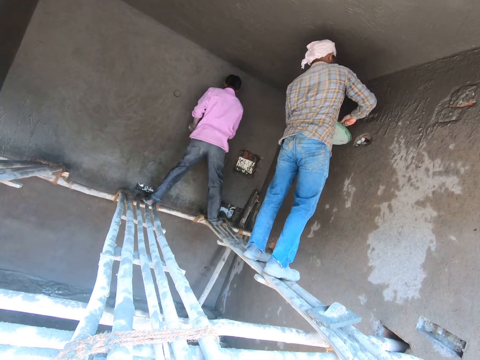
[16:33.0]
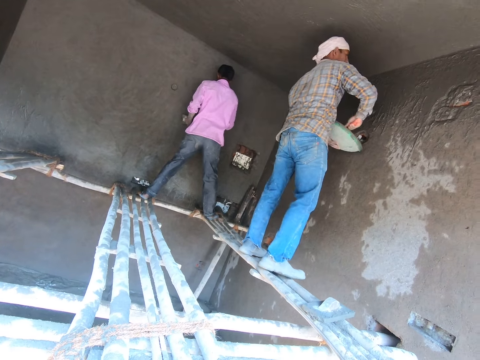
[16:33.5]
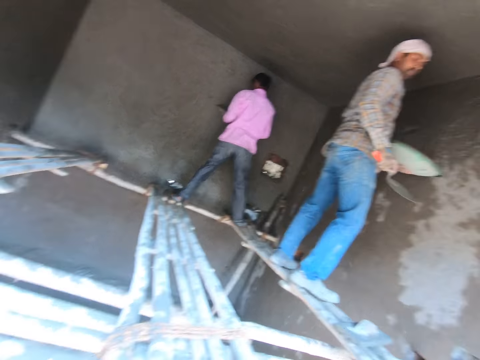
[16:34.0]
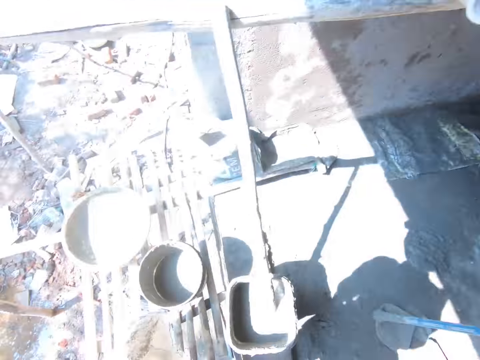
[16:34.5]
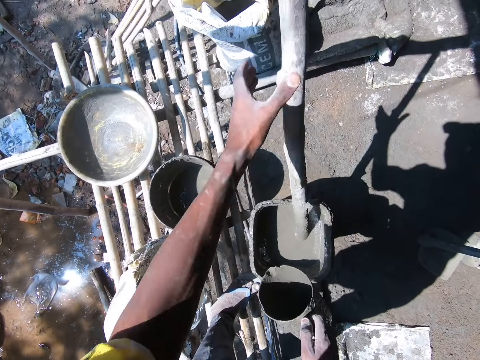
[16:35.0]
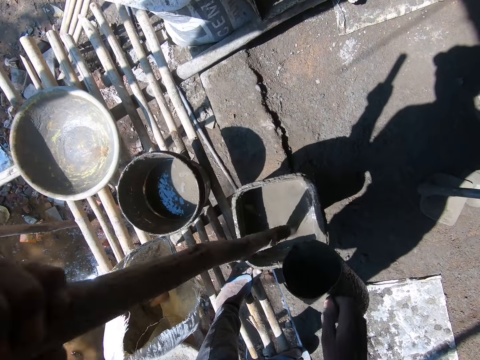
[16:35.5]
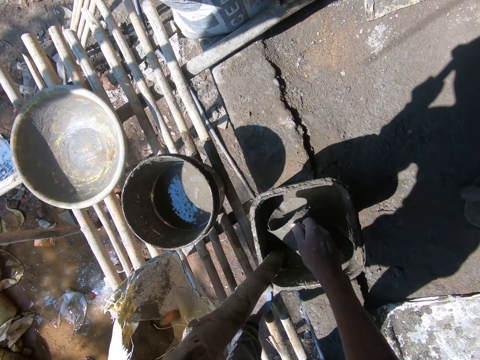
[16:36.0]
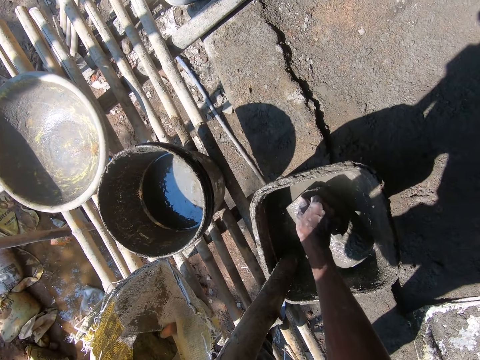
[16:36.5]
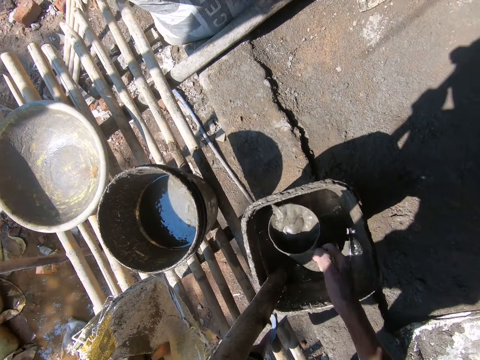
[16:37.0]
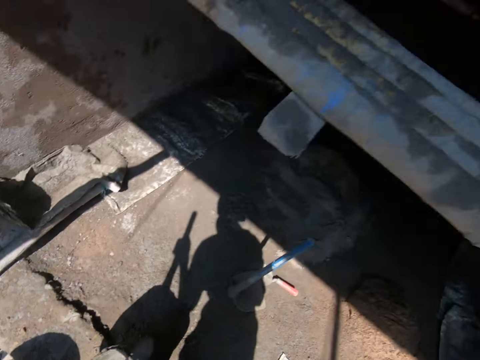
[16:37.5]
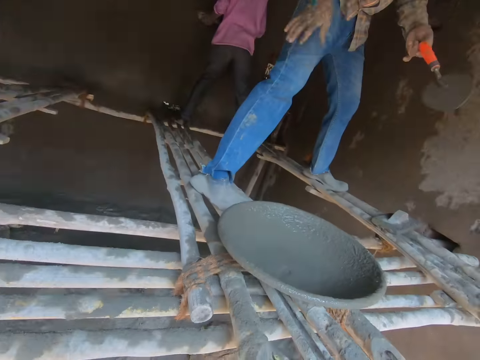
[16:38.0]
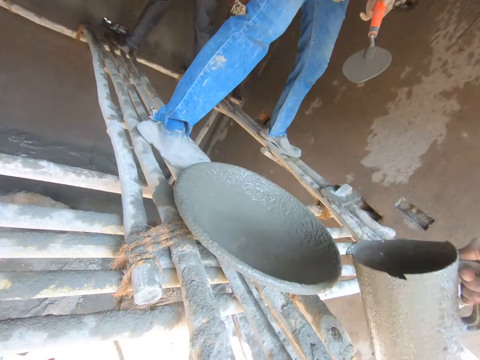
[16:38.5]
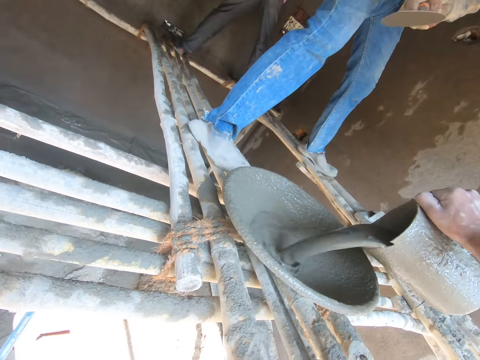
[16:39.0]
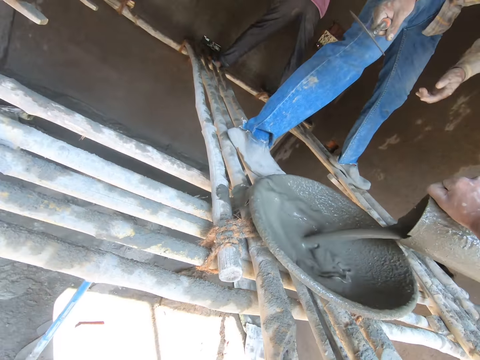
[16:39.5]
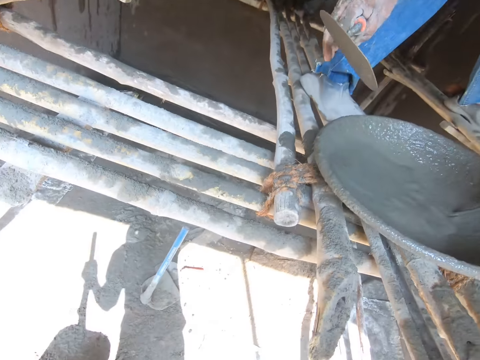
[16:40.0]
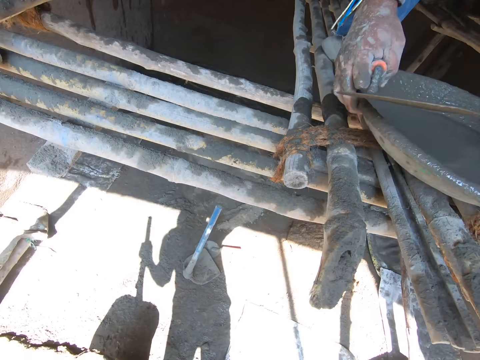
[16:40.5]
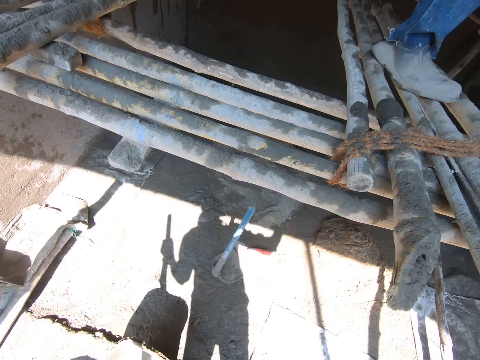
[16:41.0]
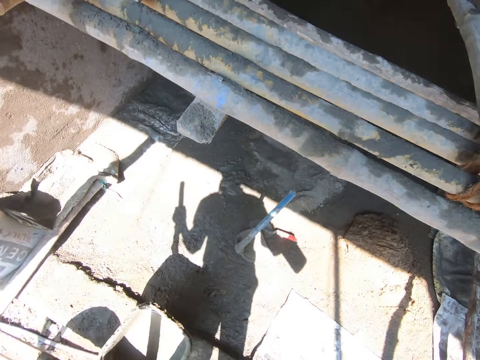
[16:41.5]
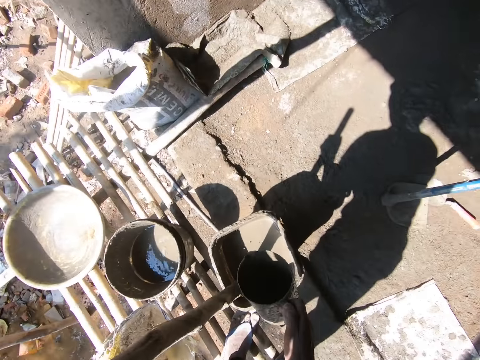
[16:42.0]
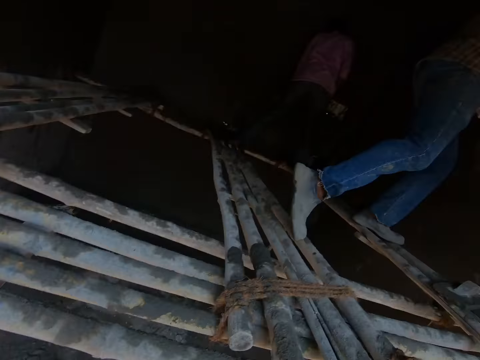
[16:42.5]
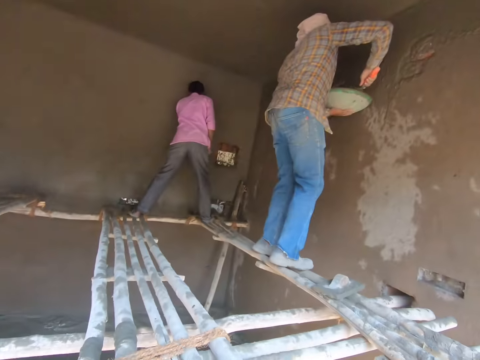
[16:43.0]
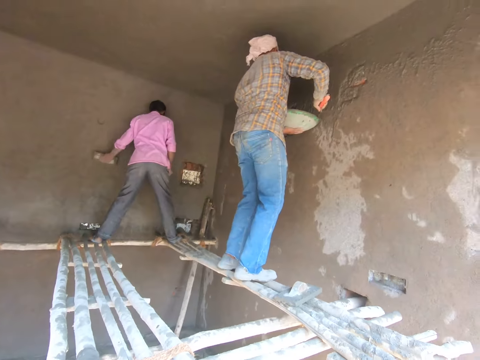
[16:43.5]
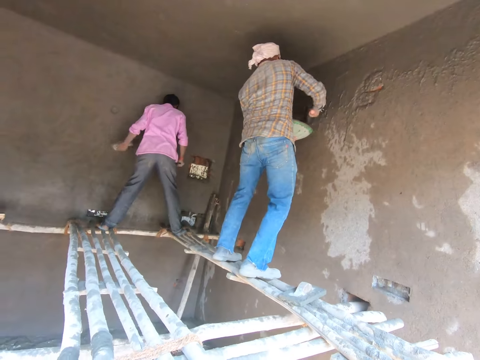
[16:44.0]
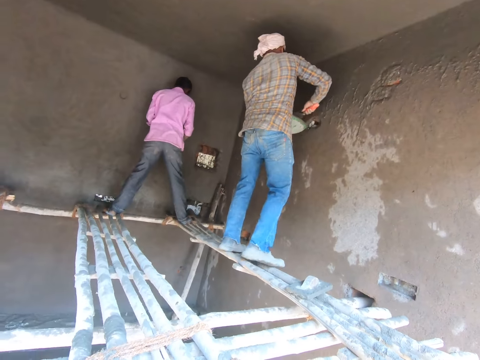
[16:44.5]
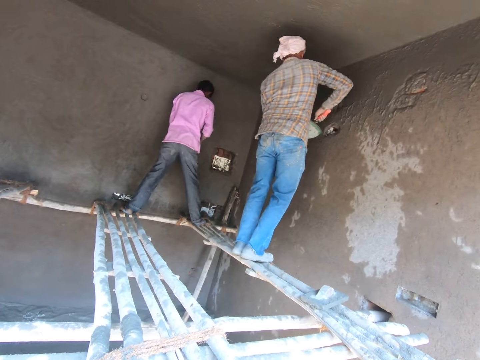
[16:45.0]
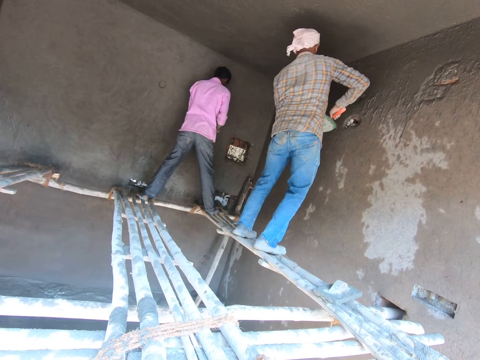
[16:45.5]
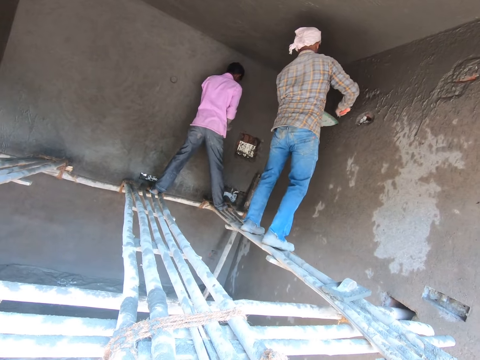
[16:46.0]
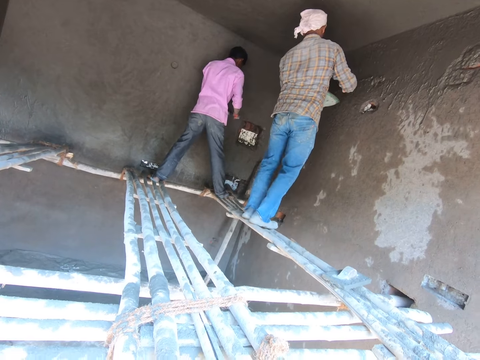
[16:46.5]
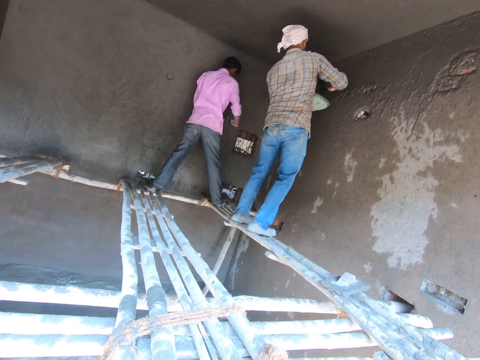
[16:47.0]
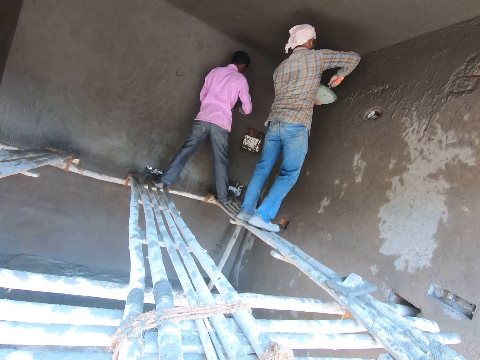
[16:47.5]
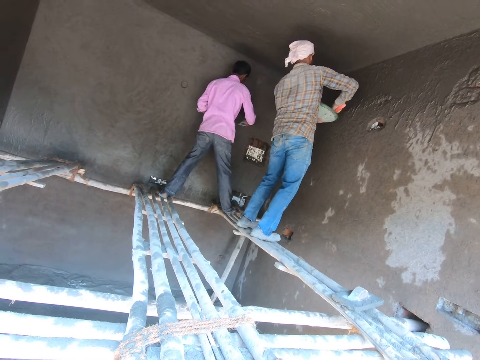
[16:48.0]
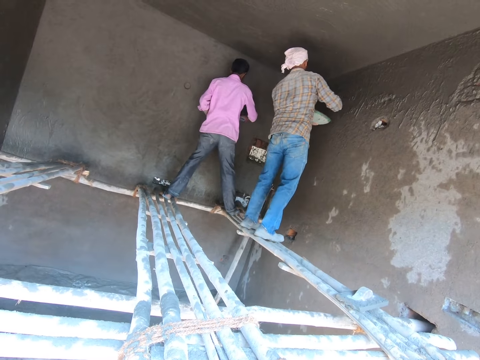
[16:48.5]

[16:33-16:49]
The camera wearer holds the wood. They scoop mortar with the jug and pour the mortar in the basin or tray. A man picks up the tray from the wood. The man picks up the mortar in the basin. The camera wearer puts the jug in the bucket. The man applies cement plaster on the wall.

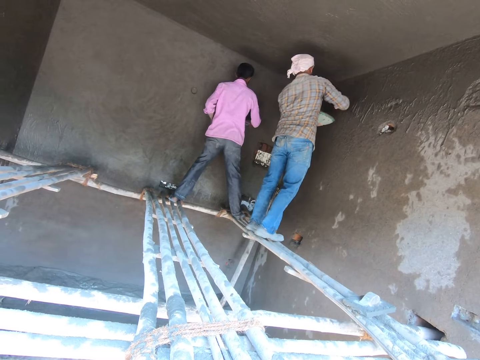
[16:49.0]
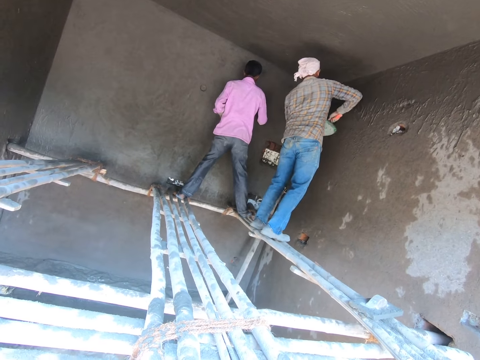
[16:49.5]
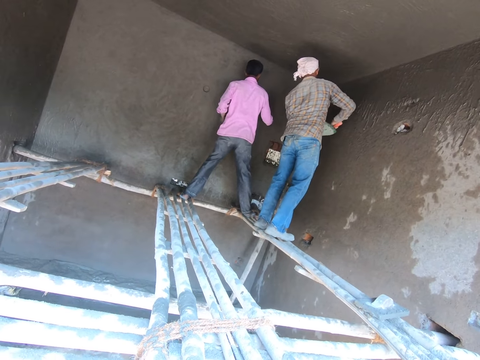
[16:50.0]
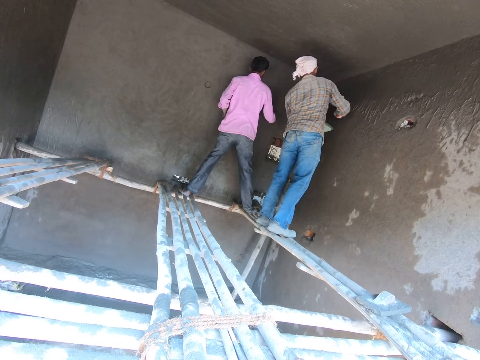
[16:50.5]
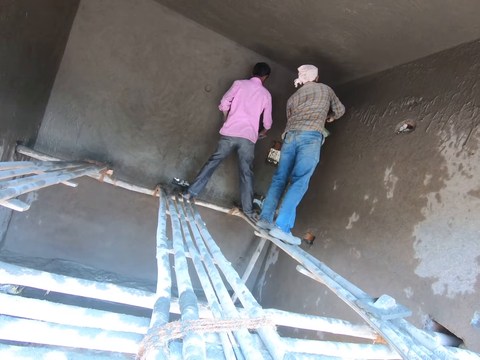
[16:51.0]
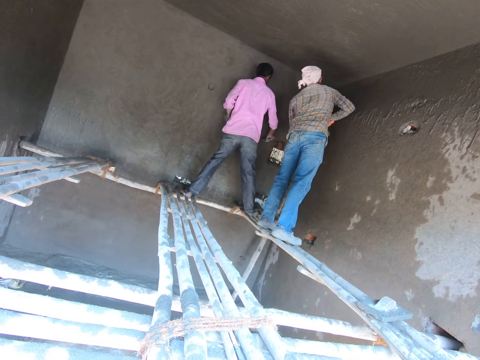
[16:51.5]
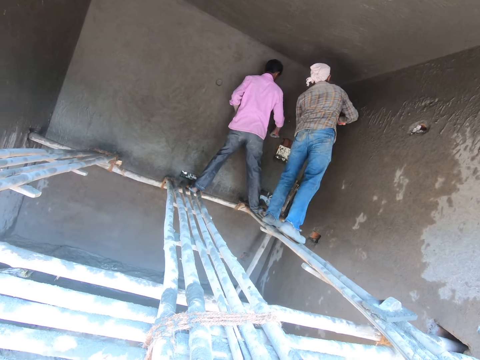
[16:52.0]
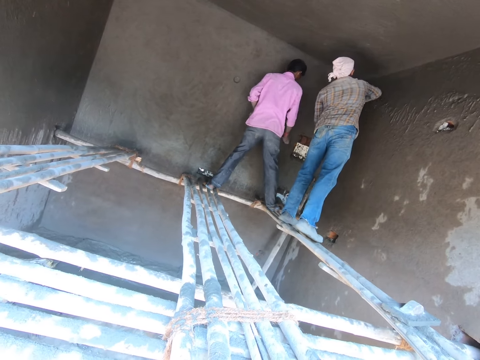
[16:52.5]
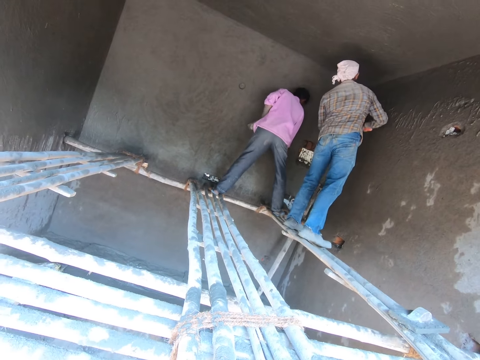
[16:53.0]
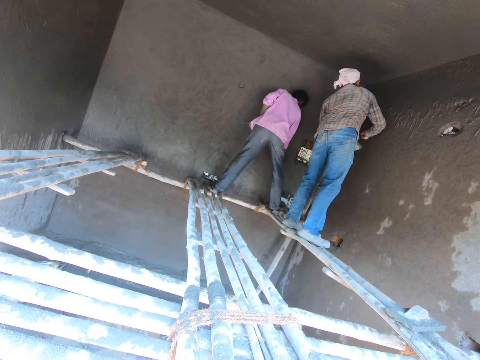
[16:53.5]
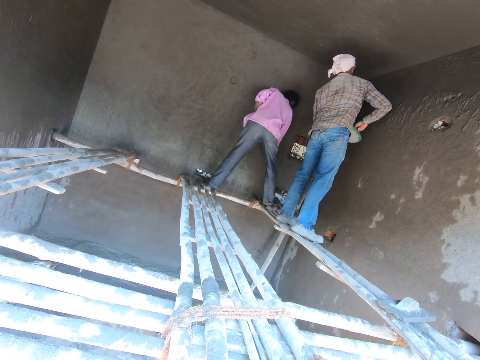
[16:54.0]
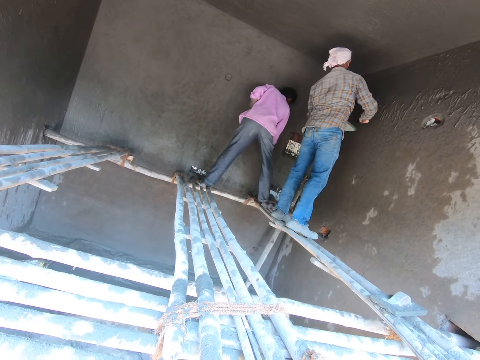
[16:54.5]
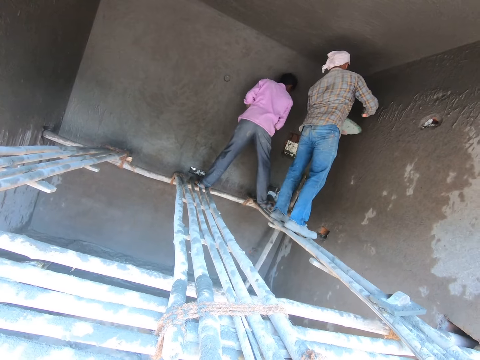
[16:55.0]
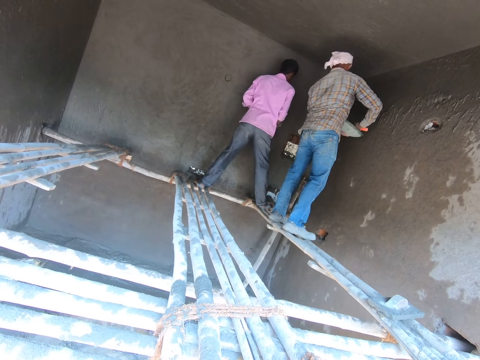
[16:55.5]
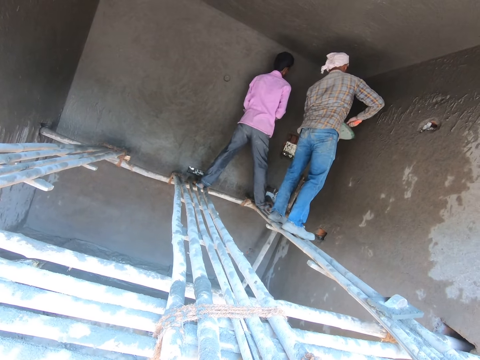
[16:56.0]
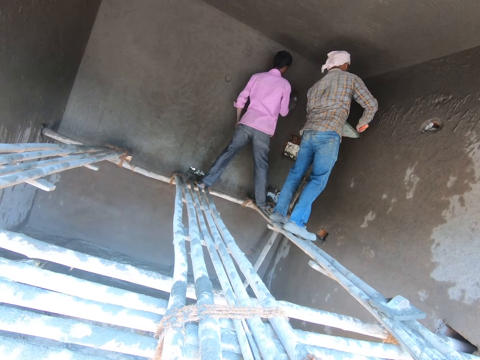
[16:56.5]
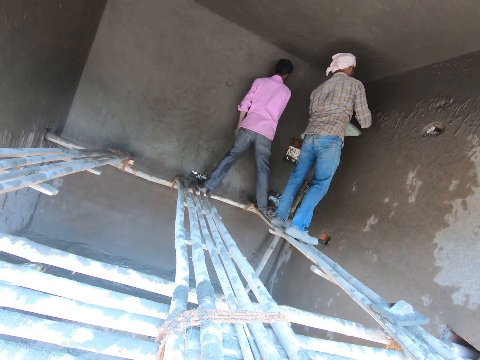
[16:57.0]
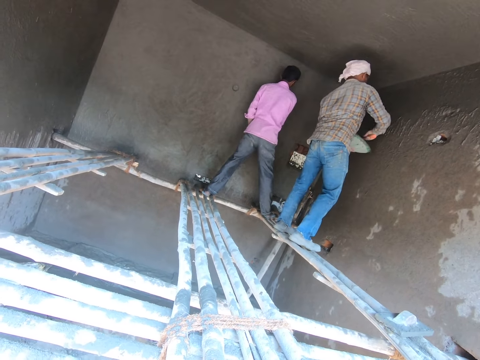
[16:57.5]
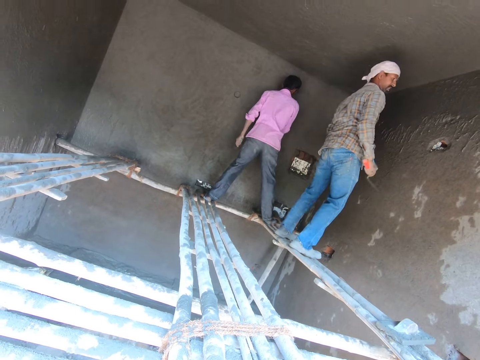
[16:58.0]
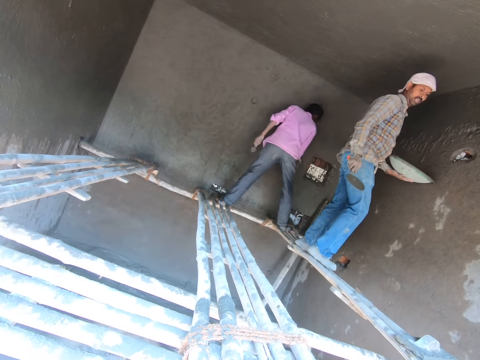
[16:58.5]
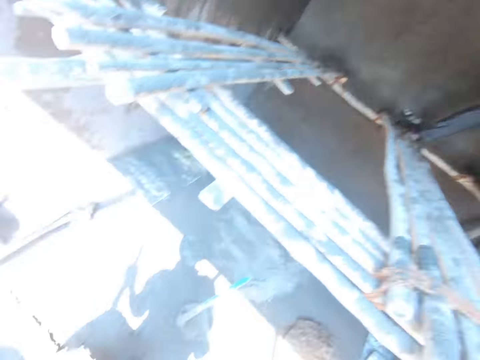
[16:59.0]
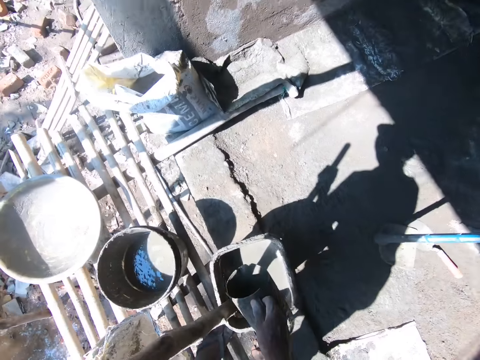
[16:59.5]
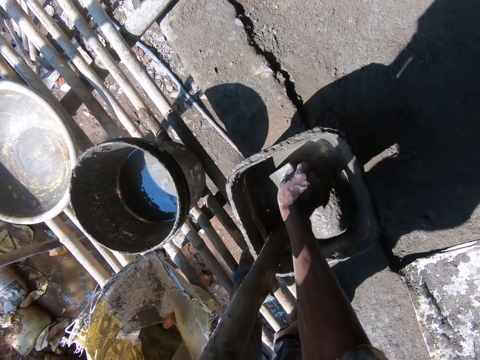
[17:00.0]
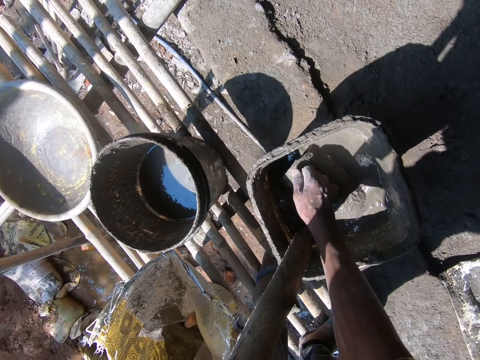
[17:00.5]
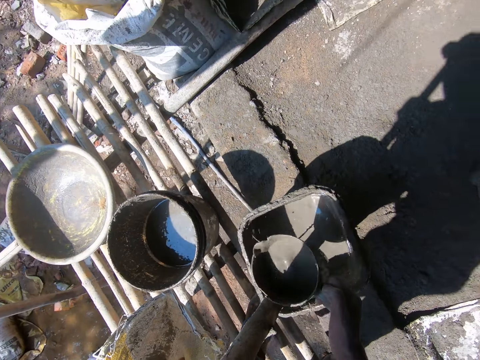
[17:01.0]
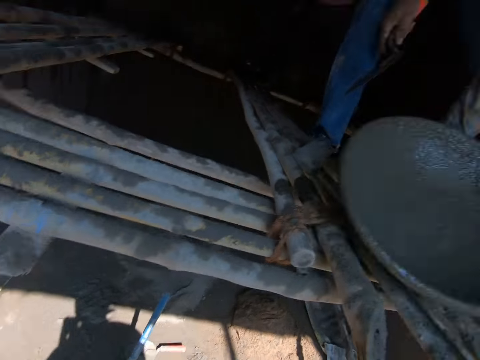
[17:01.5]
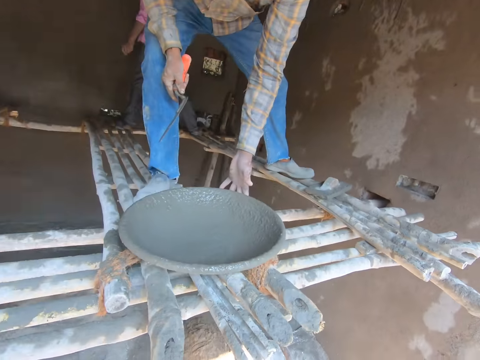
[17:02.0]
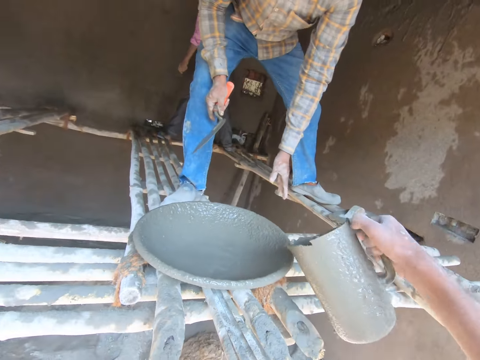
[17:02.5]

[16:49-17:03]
The camera wearer scoops mortar with the jug.
